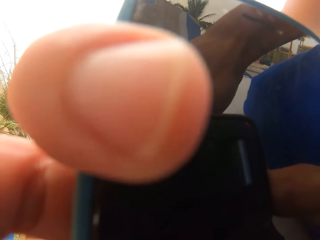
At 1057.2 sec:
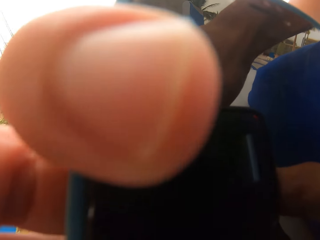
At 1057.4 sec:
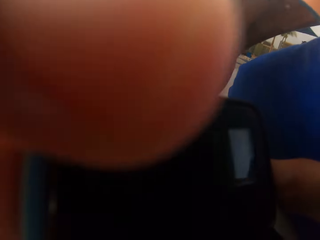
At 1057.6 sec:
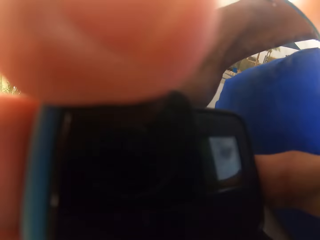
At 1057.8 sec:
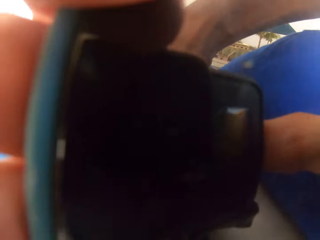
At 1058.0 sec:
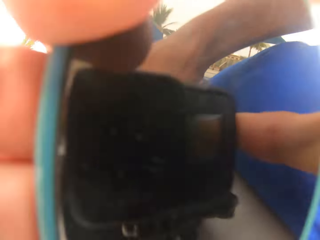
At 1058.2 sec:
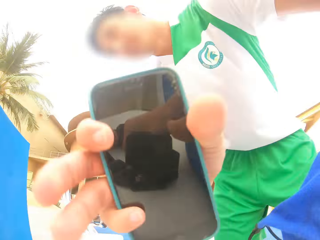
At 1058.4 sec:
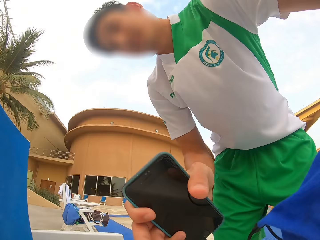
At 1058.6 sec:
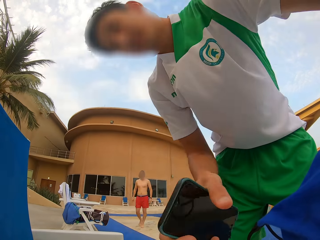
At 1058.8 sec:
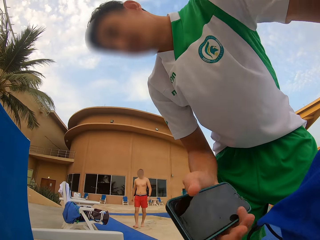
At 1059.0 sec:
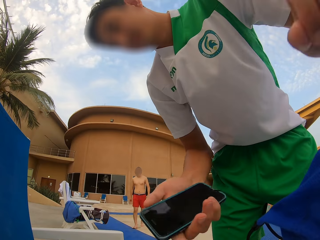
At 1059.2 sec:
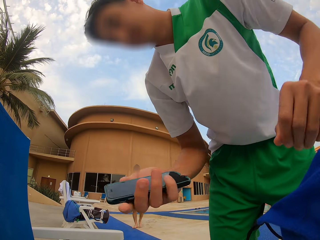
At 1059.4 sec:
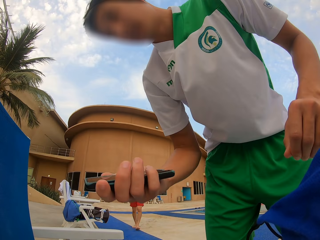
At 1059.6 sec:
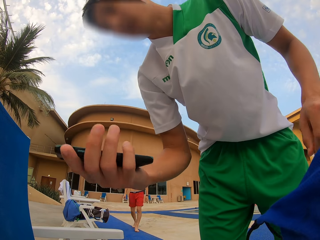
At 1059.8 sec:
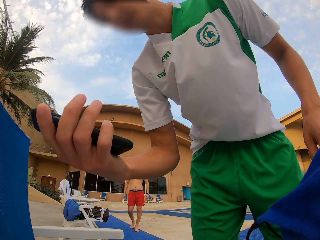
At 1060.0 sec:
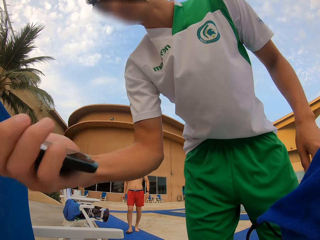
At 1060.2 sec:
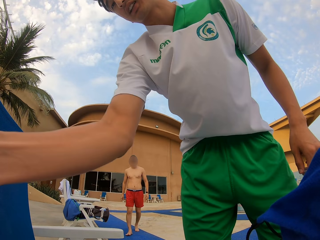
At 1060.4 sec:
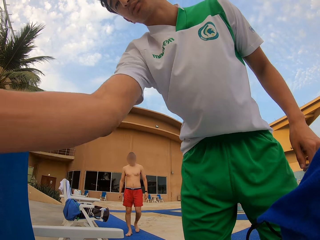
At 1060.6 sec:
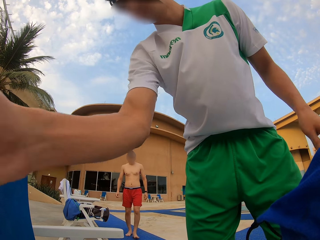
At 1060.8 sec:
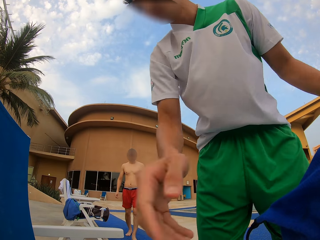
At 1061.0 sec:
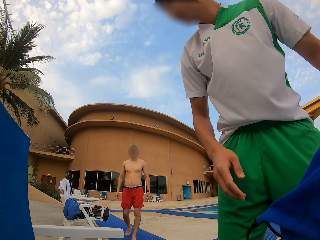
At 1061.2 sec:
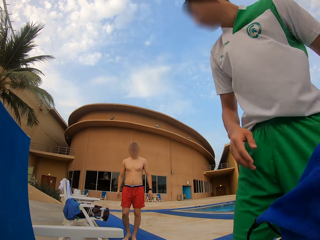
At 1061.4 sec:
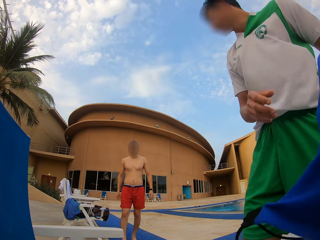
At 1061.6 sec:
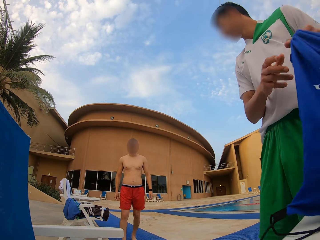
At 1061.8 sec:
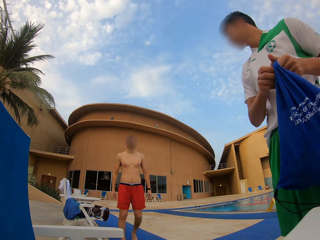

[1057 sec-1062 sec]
The camera wearer looks at the mobile phone. A man walks towards the camera wearer. The camera wearer places the mobile phone. They pick up the backpack bag from the table.
